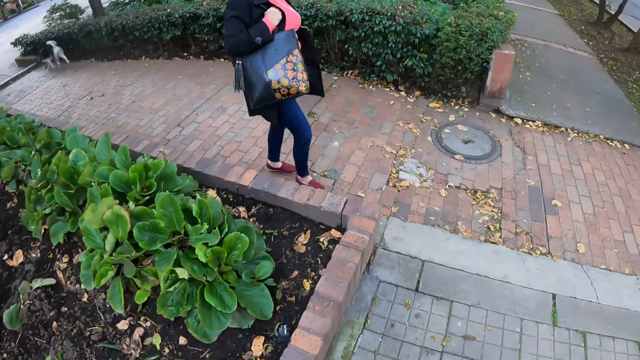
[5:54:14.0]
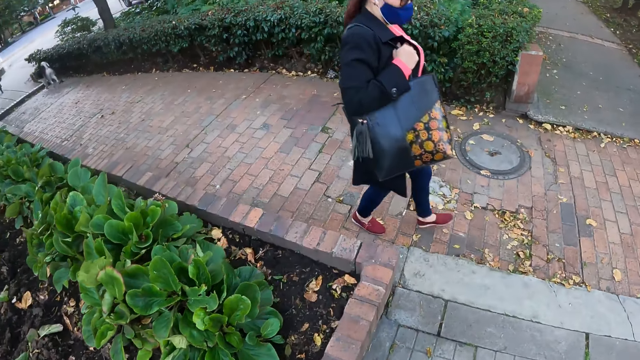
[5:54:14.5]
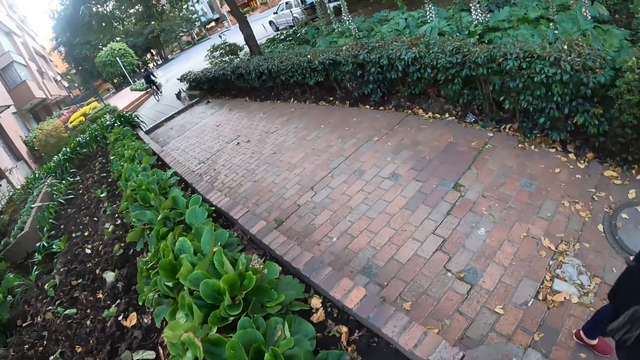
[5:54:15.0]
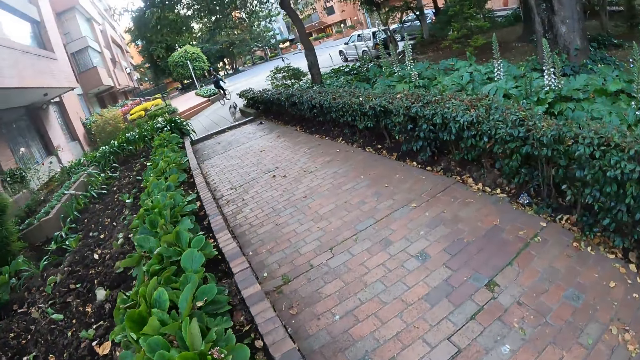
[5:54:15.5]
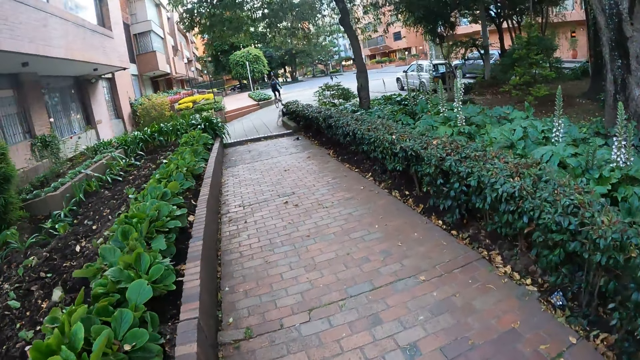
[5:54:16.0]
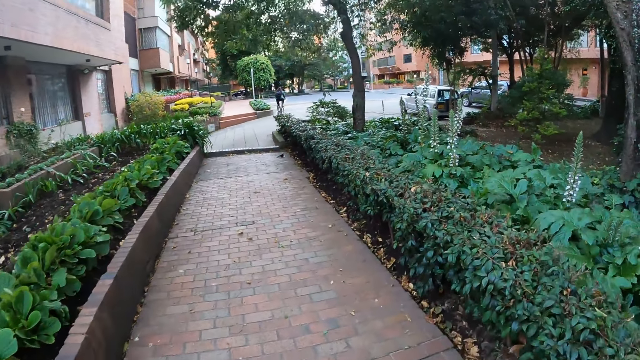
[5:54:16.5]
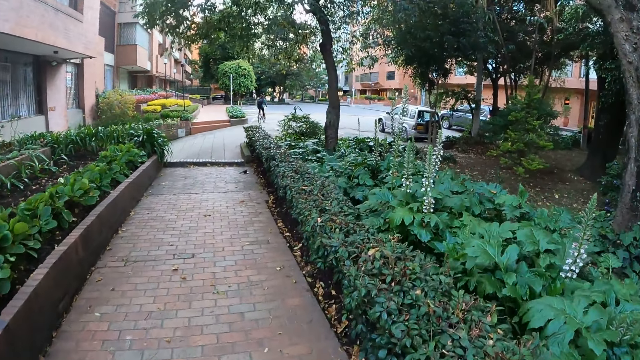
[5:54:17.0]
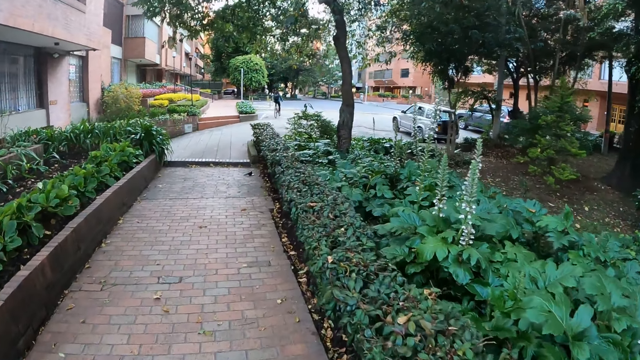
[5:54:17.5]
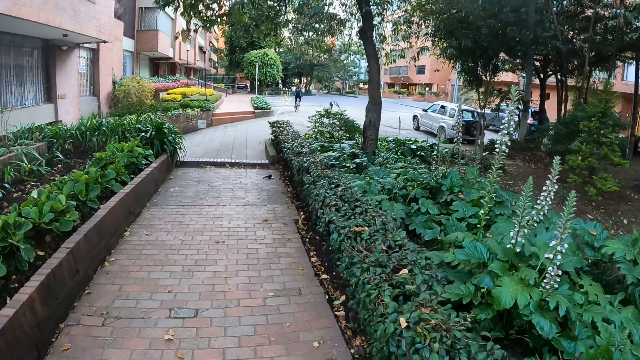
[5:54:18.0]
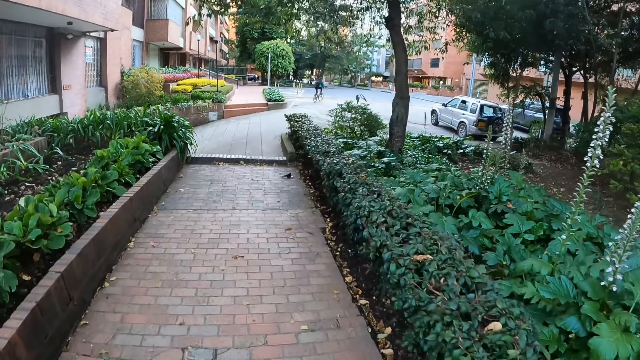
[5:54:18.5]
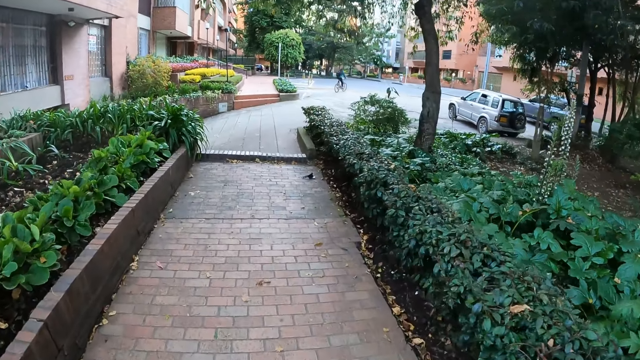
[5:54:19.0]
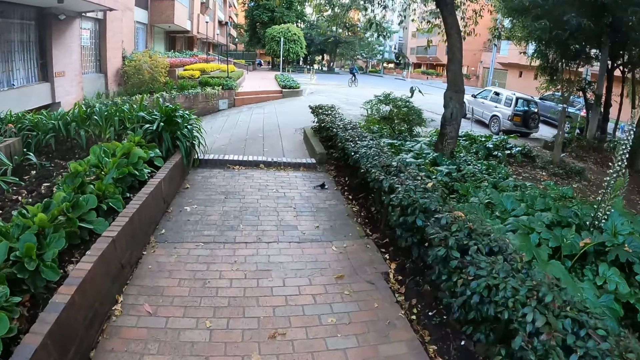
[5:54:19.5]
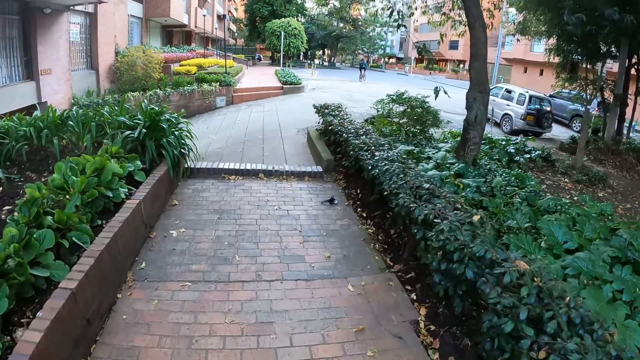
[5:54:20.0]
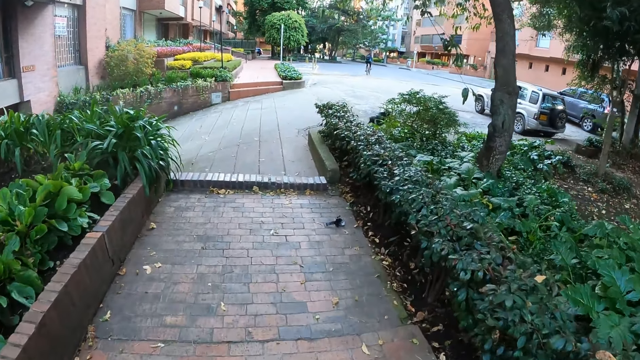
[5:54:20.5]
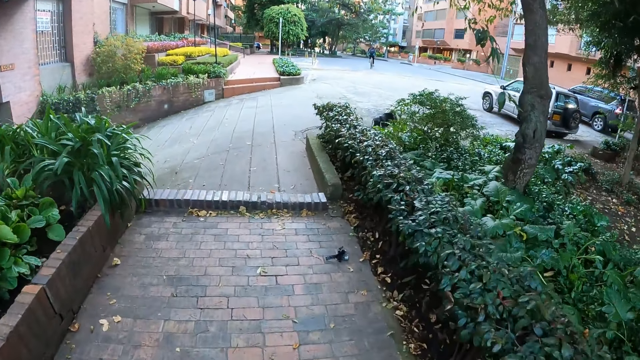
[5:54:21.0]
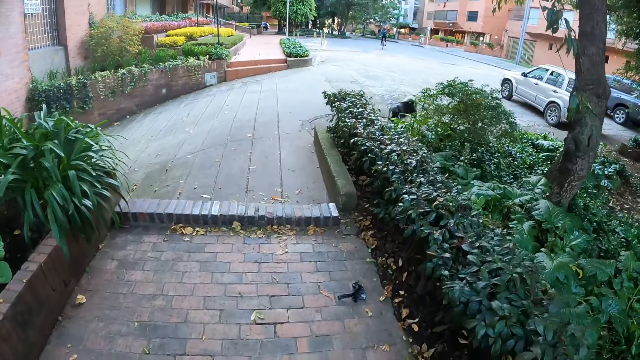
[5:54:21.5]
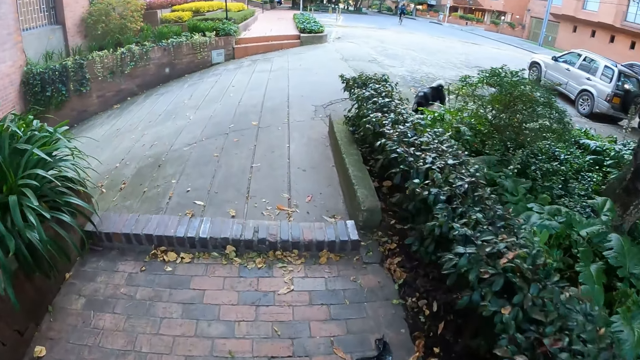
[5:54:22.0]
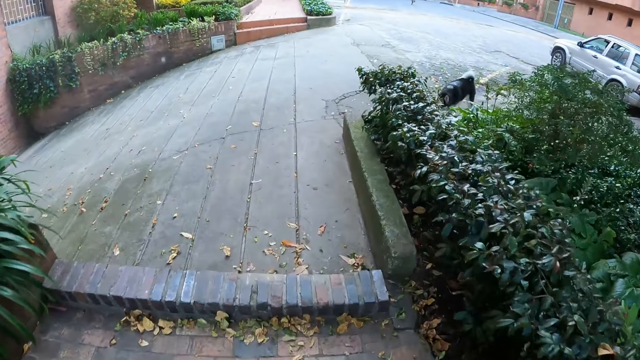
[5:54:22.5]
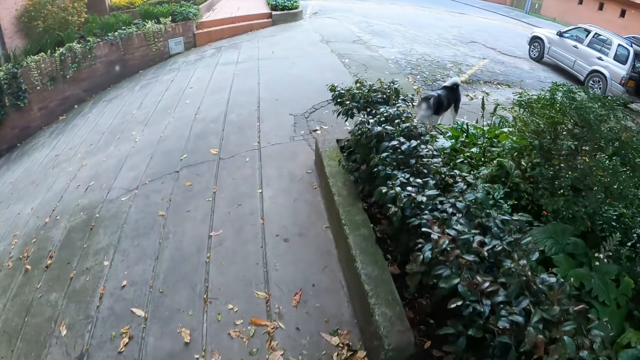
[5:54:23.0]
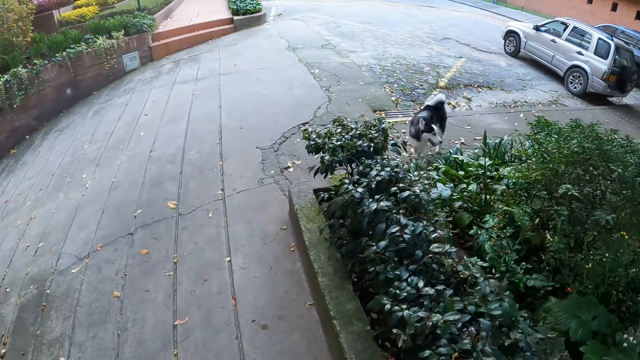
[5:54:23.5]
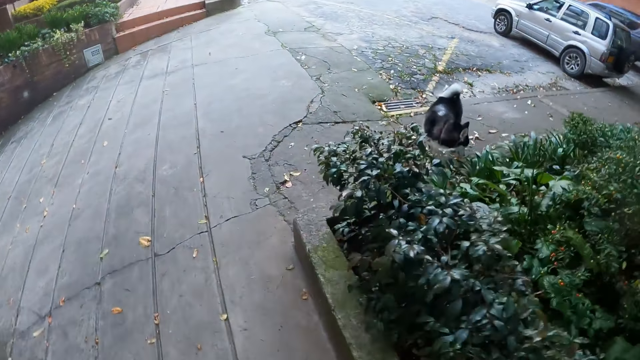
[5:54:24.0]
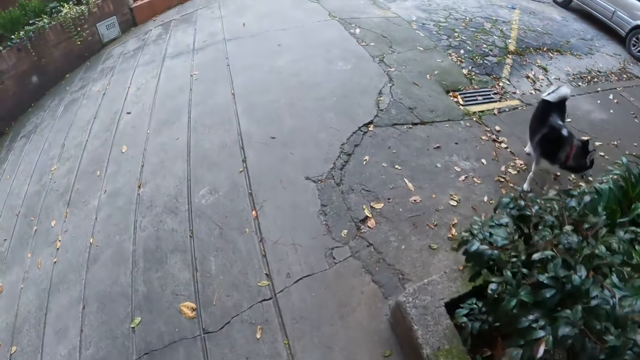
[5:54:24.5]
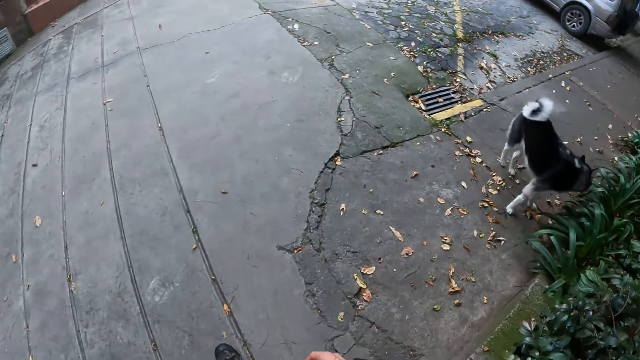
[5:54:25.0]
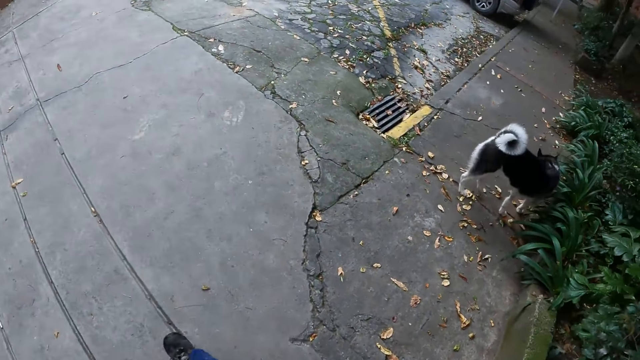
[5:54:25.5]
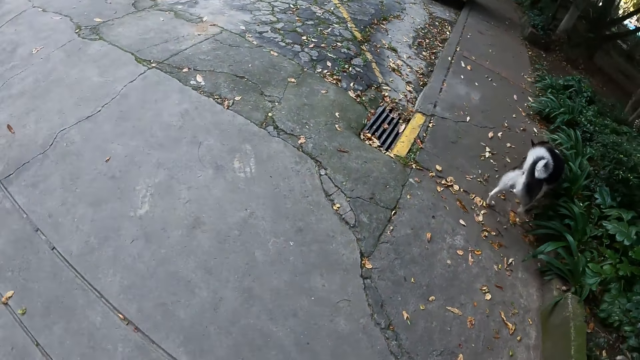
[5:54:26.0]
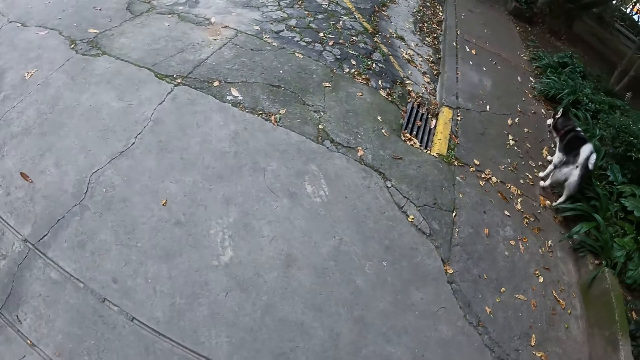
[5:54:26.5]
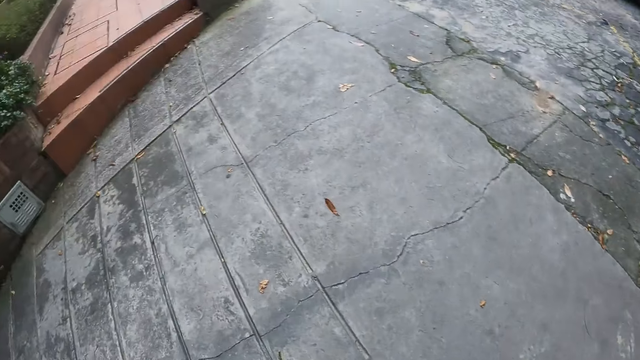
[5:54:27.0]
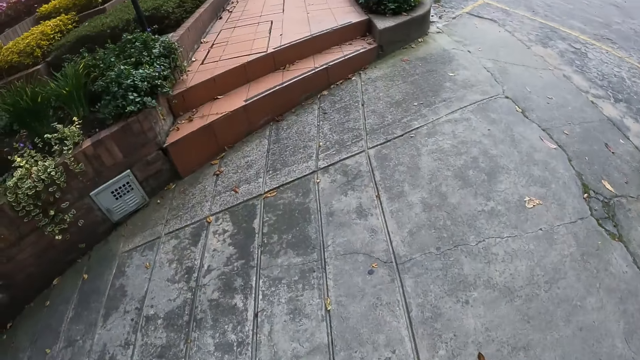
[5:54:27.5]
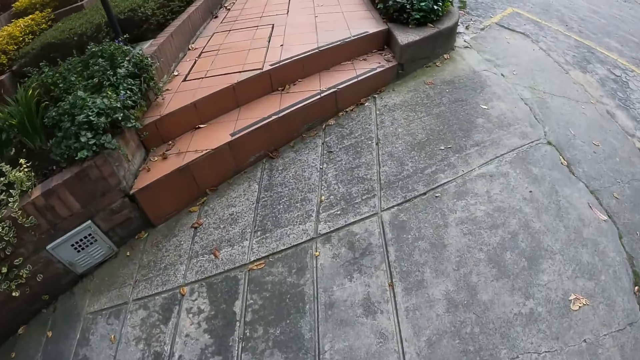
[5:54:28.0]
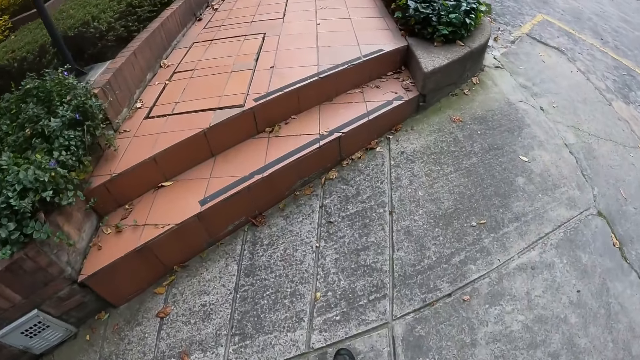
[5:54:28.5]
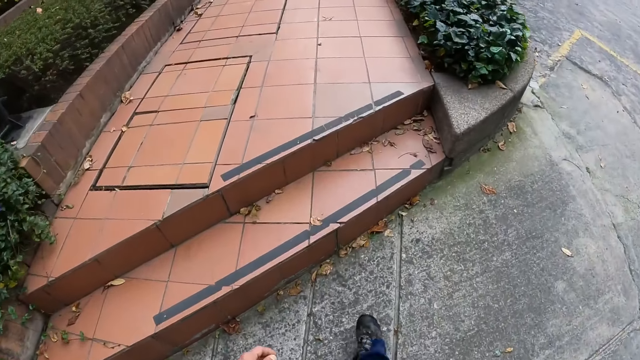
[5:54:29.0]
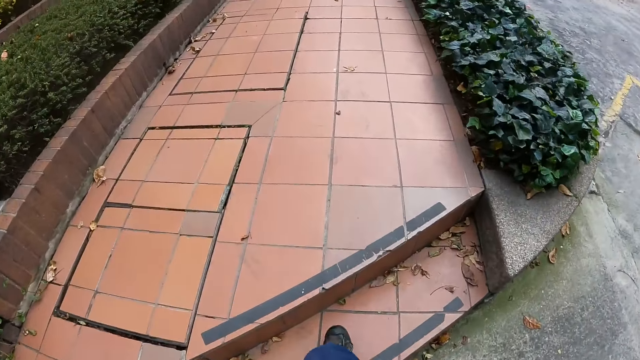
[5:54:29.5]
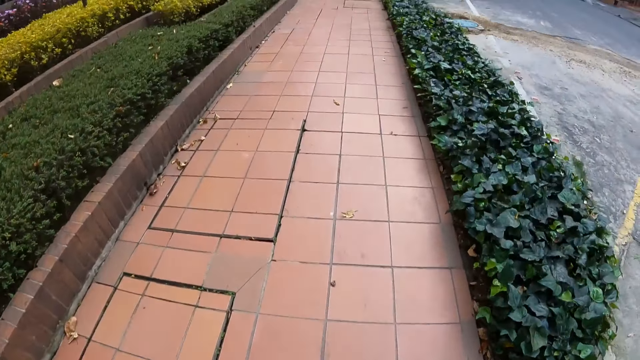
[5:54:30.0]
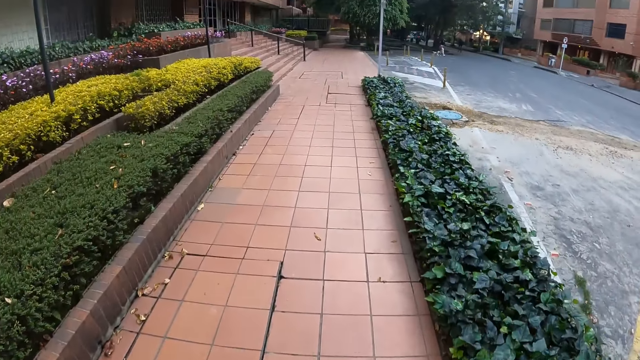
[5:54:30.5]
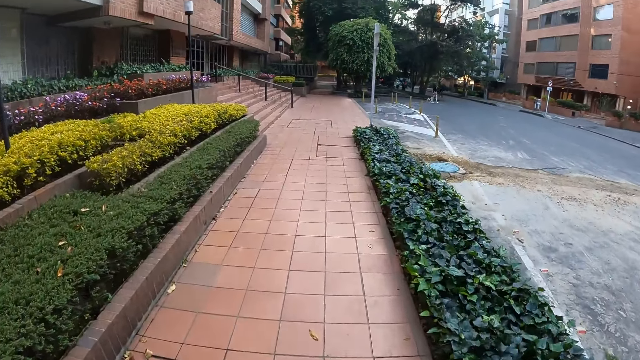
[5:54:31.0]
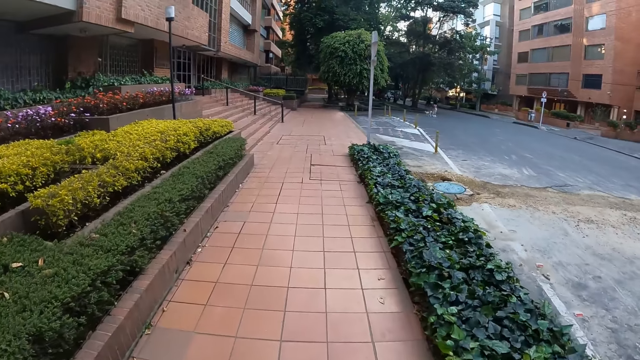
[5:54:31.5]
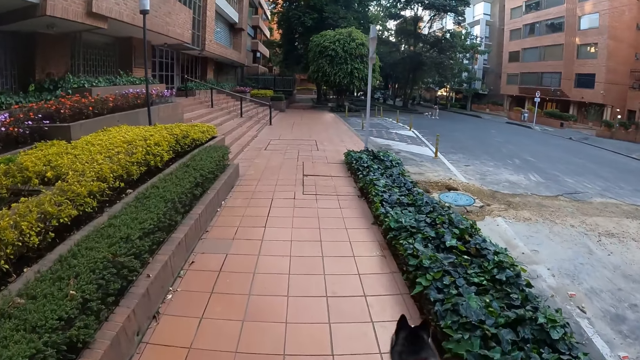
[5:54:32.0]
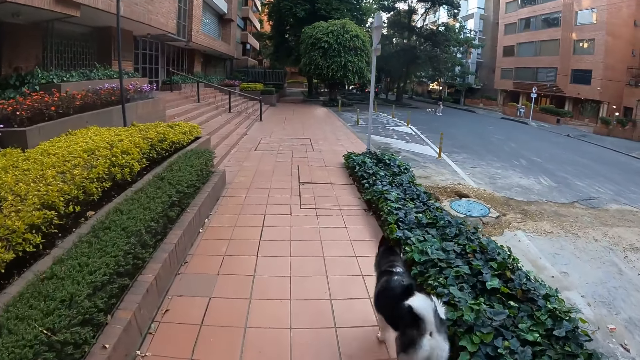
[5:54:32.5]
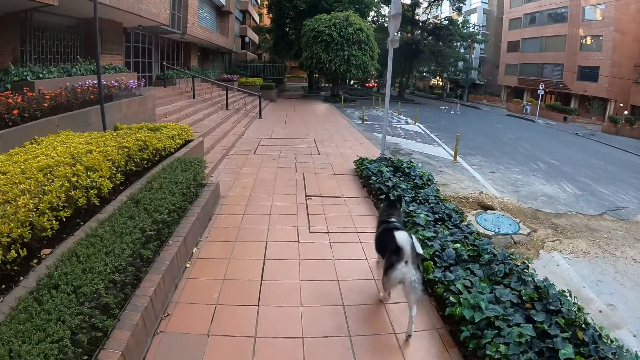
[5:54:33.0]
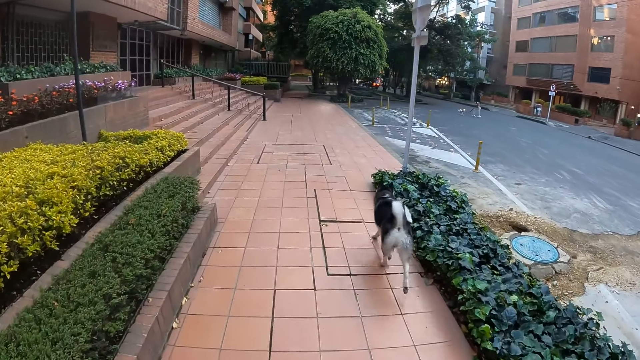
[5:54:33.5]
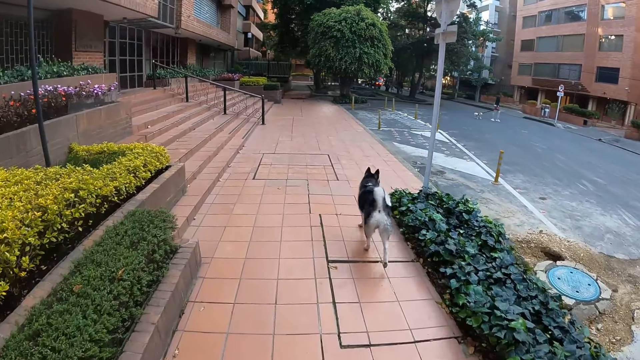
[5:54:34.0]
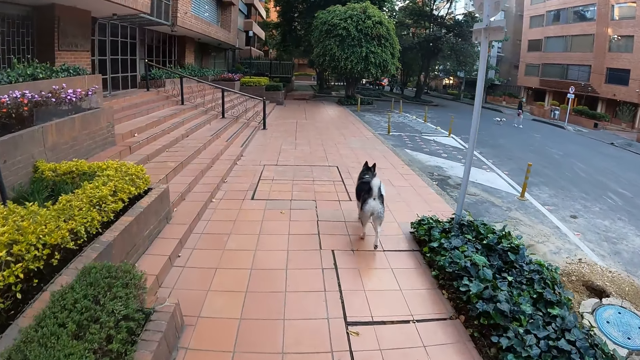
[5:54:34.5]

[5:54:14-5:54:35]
The woman walks past the camera wearer. The camera wearer takes a left turn. They look around. They walk. They climb onto a platform.
